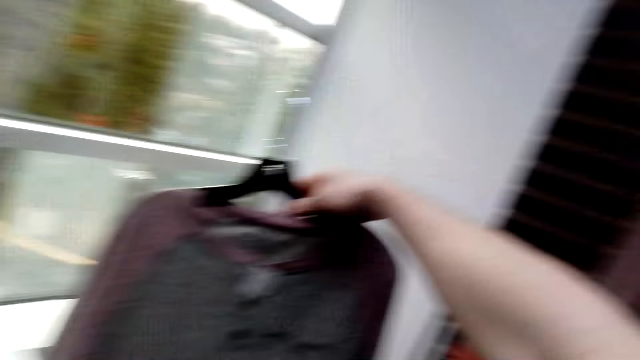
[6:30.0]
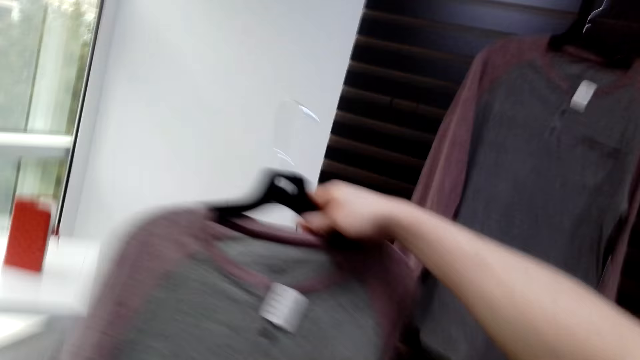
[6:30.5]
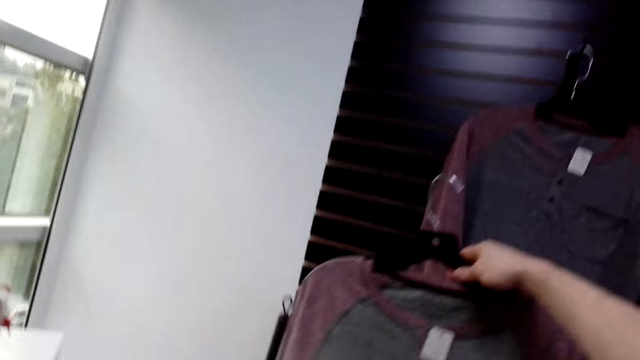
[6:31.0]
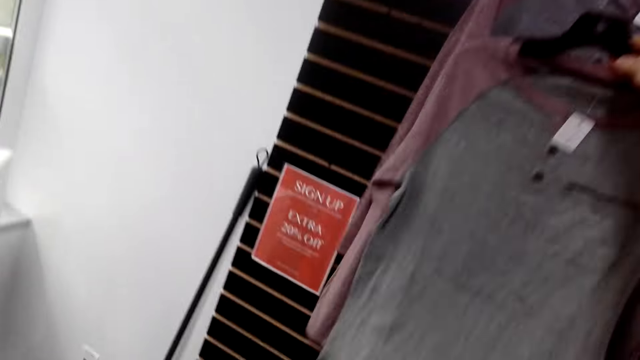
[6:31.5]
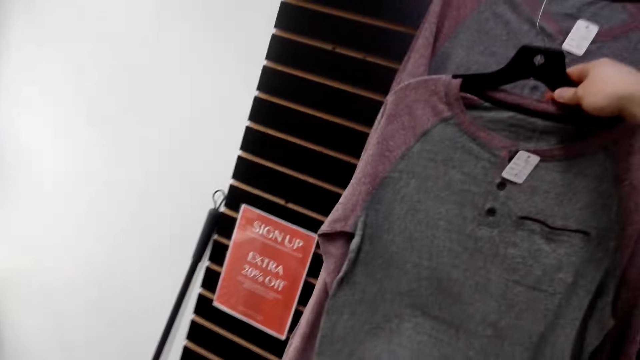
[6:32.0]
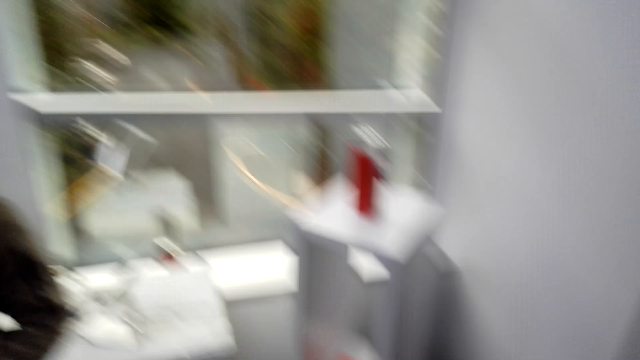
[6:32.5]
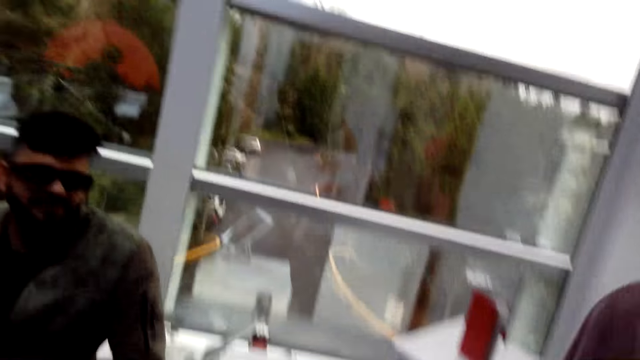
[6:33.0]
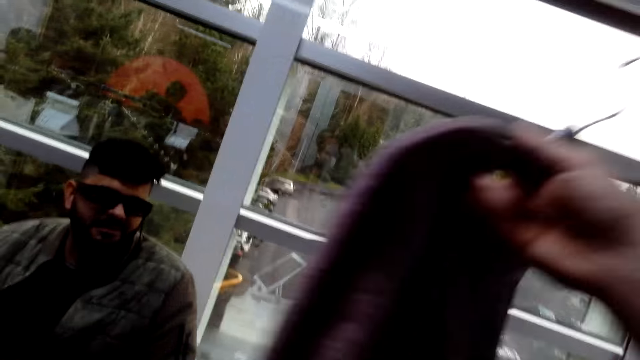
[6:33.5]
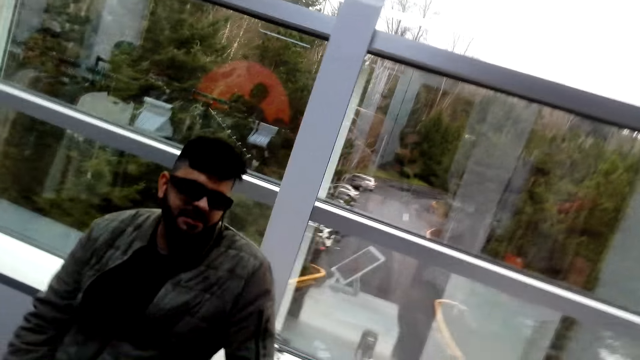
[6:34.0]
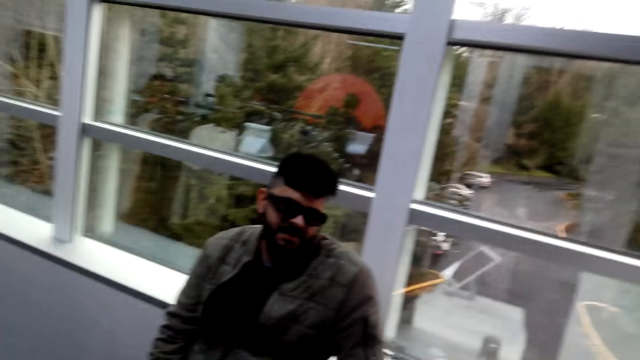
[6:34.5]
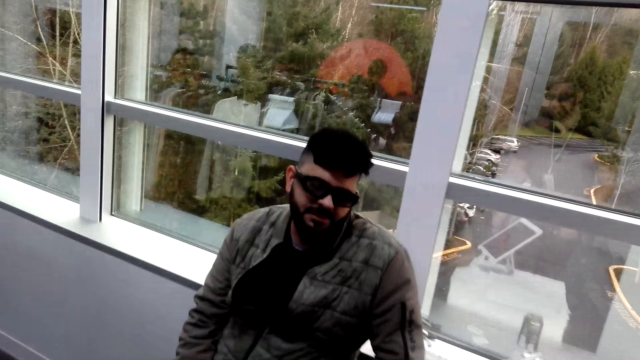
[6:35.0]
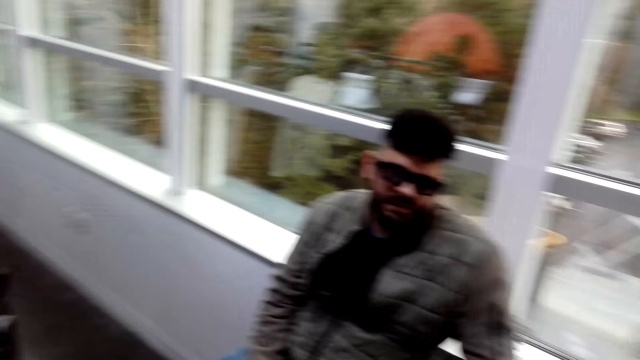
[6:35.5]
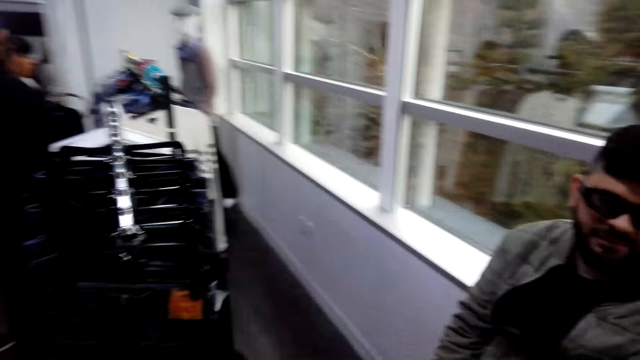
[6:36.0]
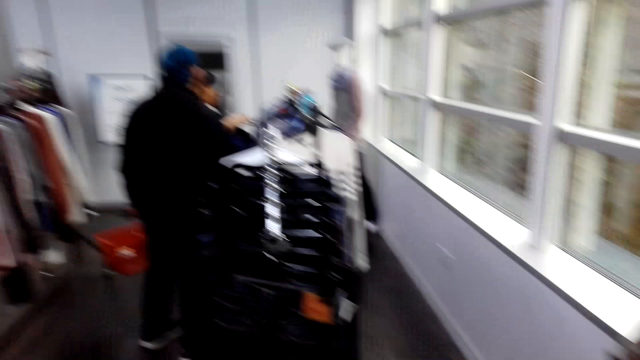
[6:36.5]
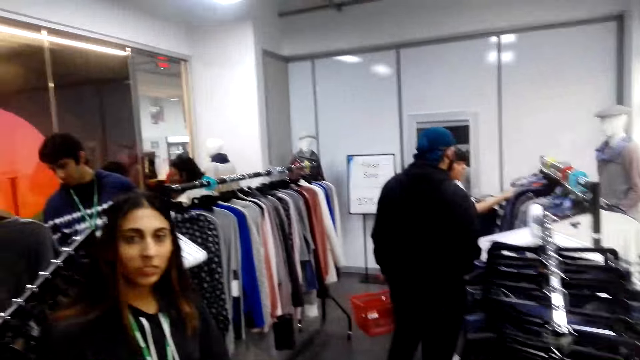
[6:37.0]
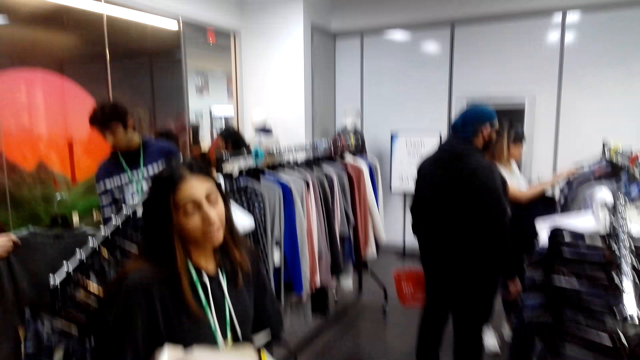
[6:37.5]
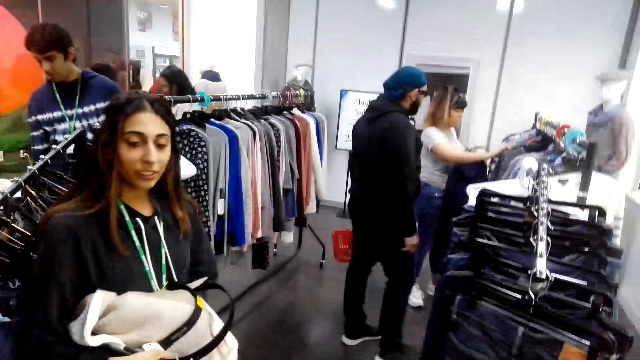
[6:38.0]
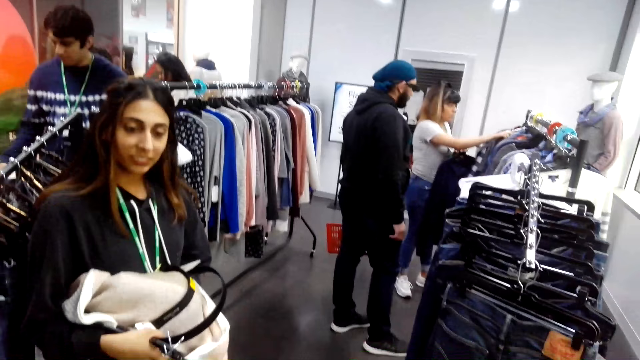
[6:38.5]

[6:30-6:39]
The camera wearer looks at sweat shirts. They drop the cloth. A man talks. A woman talks.

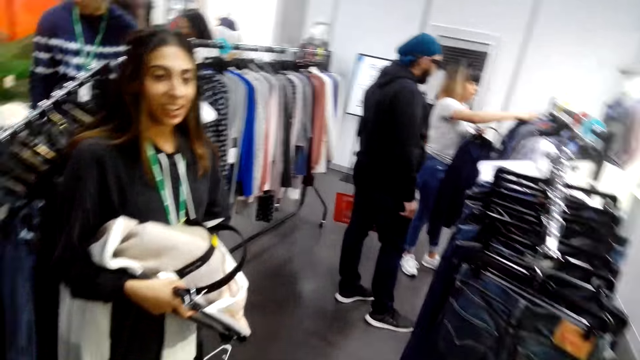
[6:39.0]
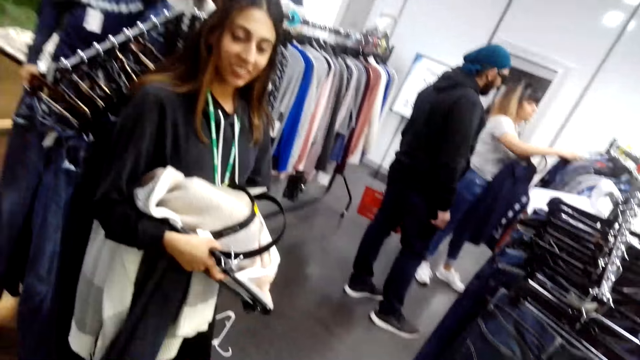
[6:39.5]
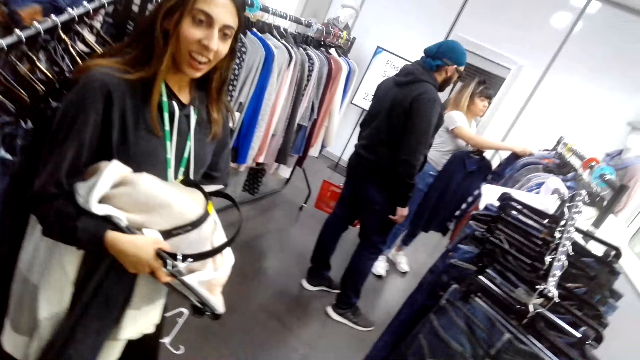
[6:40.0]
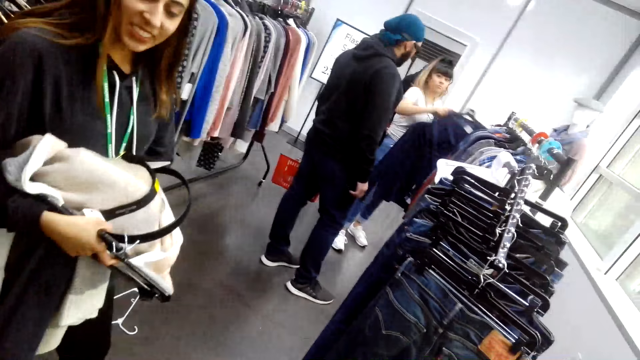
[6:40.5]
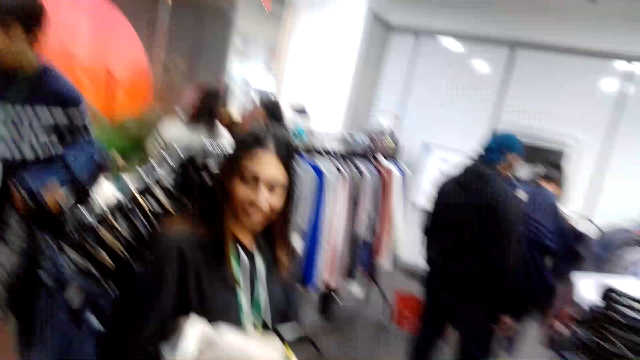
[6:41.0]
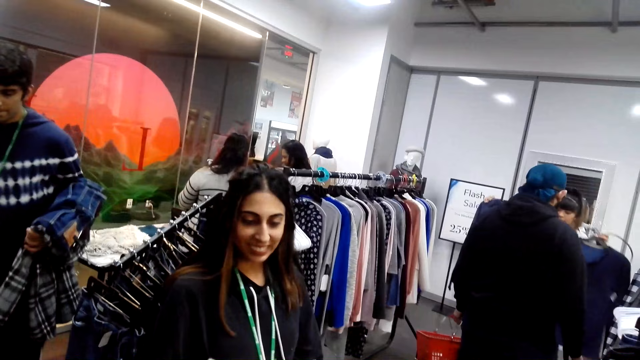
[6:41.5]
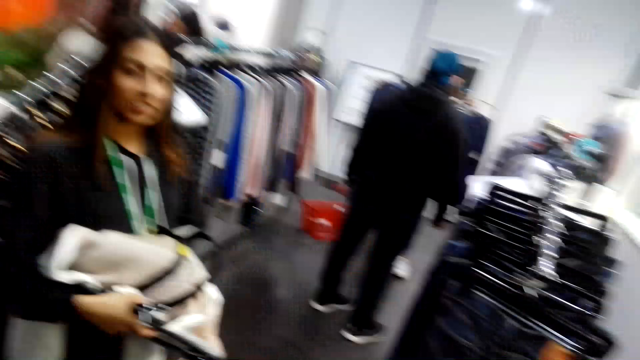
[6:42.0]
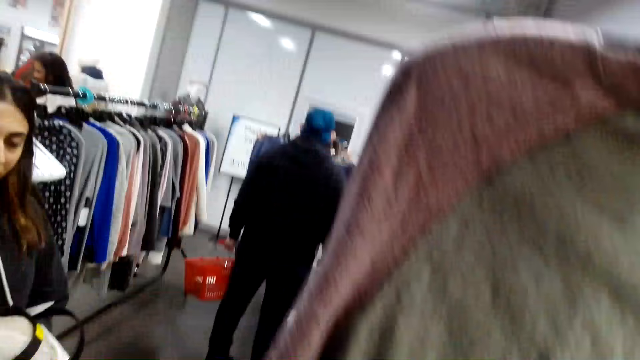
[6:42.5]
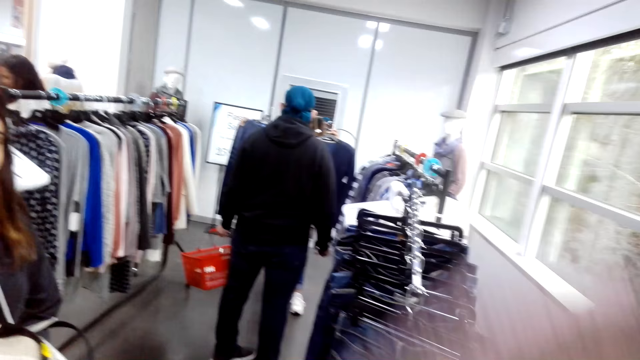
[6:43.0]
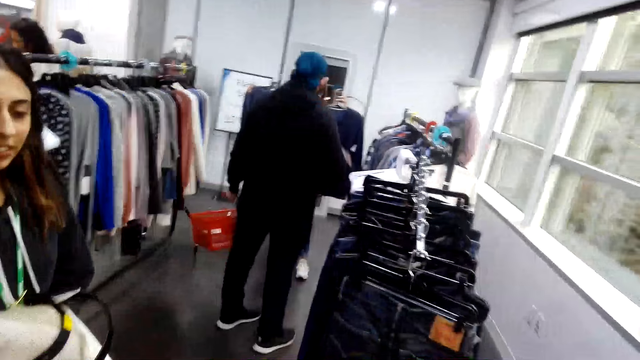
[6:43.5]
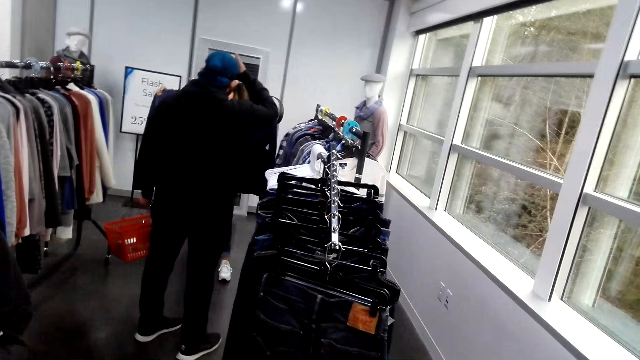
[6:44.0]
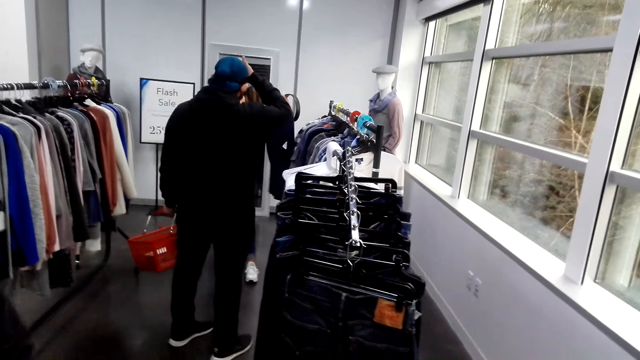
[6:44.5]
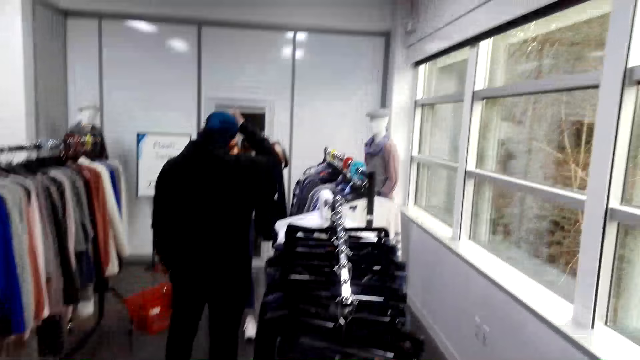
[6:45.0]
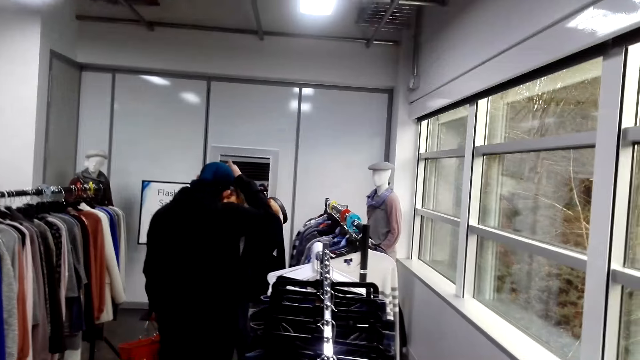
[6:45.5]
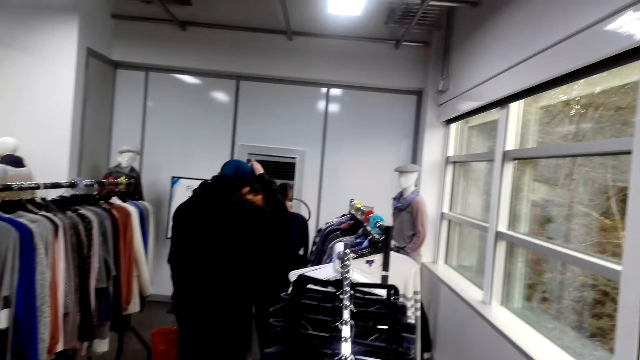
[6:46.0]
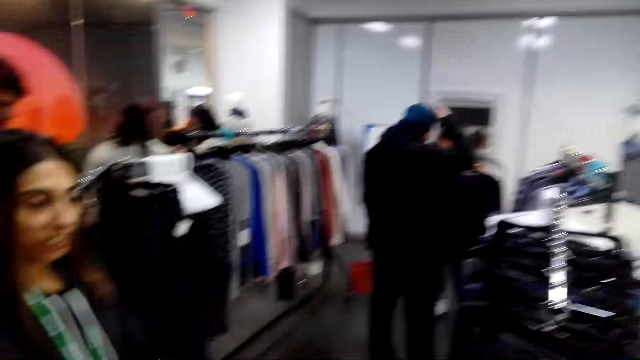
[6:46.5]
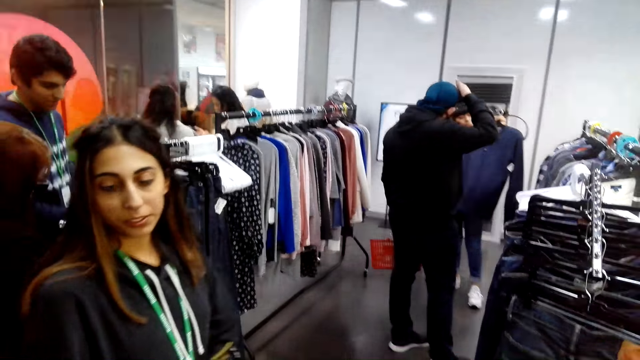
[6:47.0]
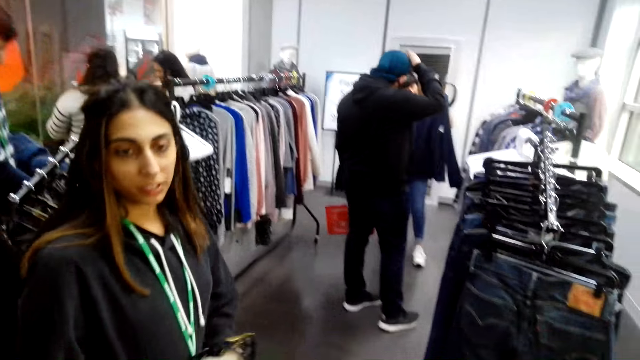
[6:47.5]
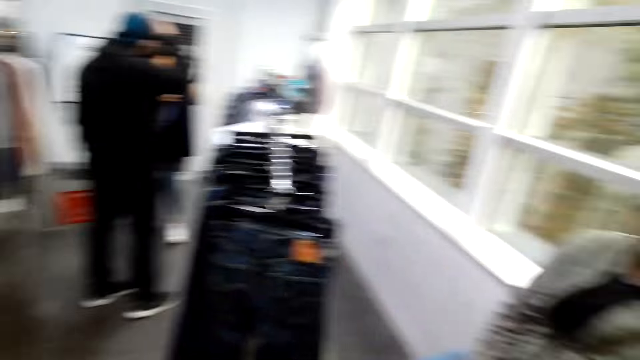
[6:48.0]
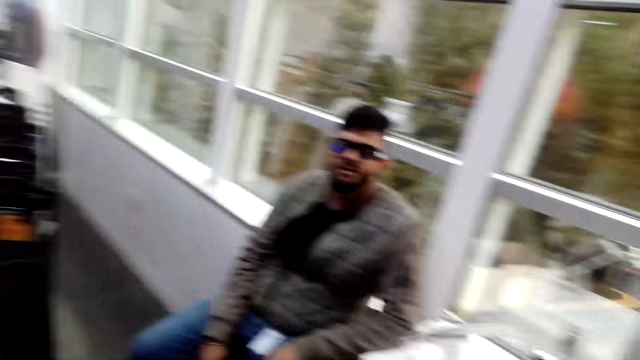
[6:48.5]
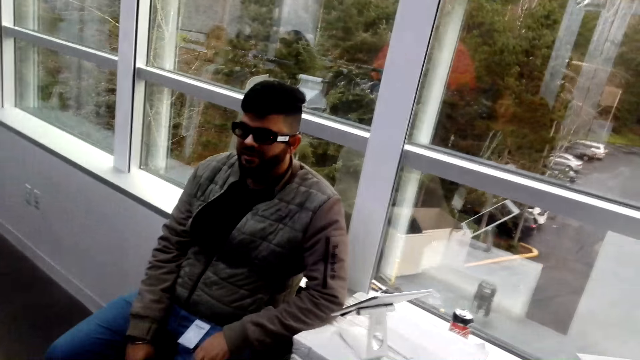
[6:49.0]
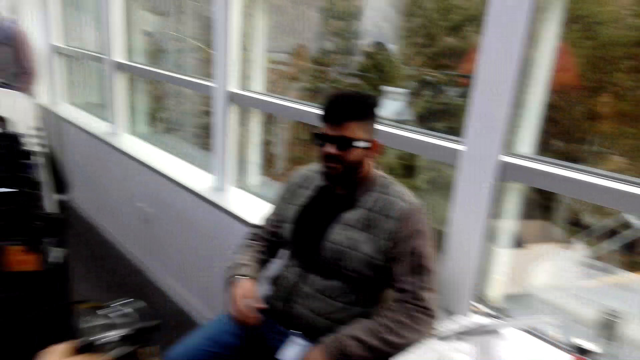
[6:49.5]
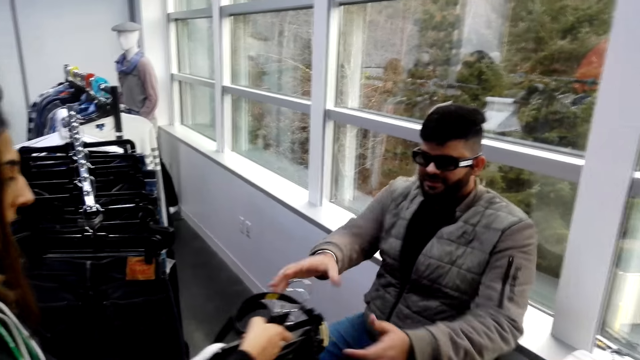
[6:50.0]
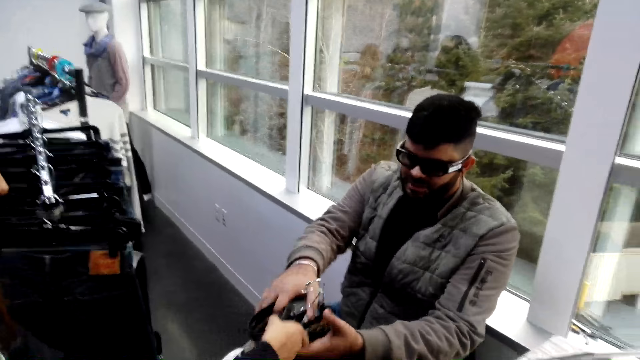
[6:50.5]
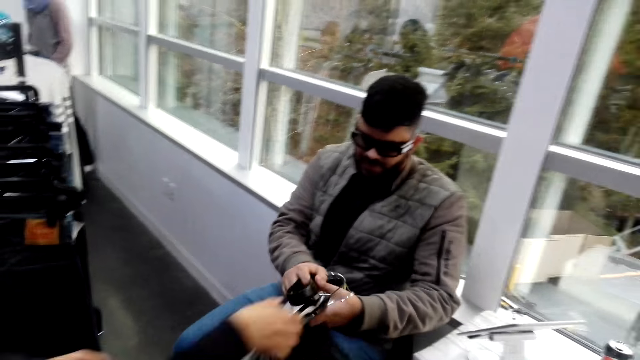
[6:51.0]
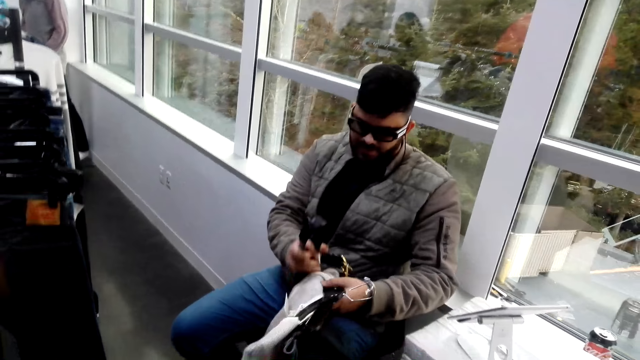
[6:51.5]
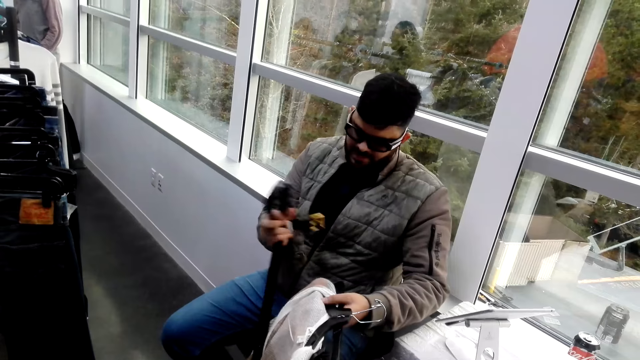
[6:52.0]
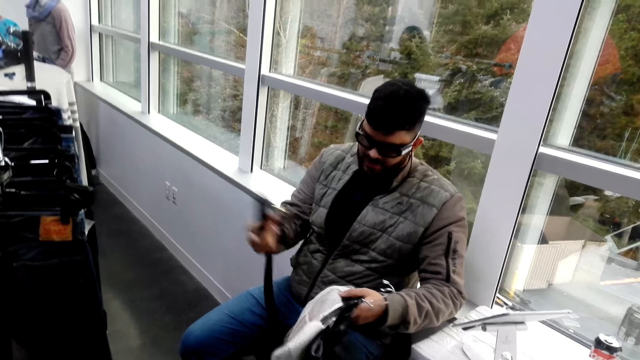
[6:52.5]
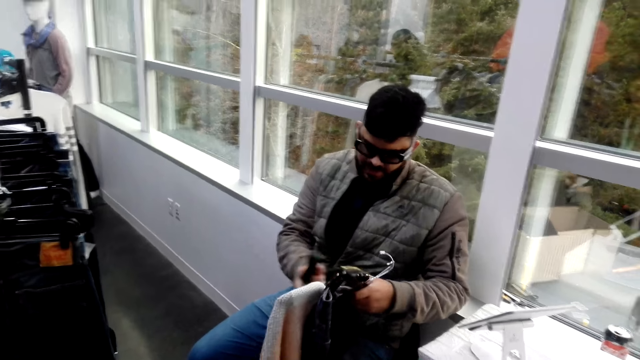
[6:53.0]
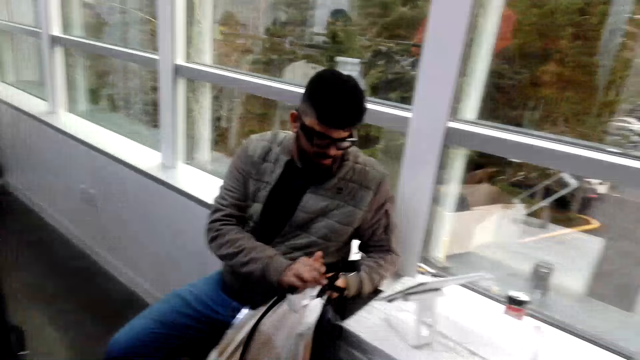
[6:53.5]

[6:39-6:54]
The camera wearer lifts the hands. A woman chooses the clothes. A man walks around. Another man walks around. The camera wearer lifts the cloth. The first man lifts the hand. Another woman talks. A third man talks, picks up the cloths, picks up a bag and examines the cloth.
